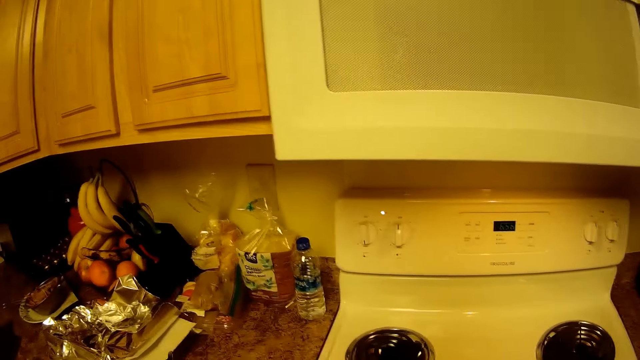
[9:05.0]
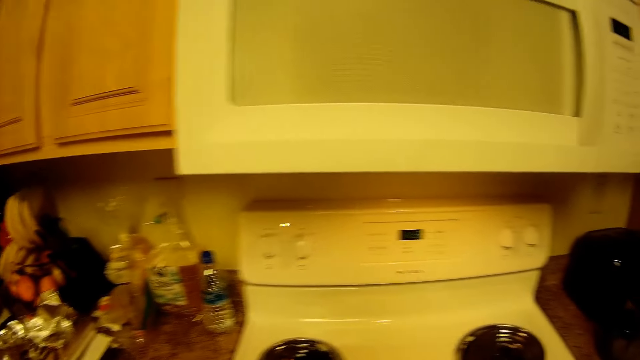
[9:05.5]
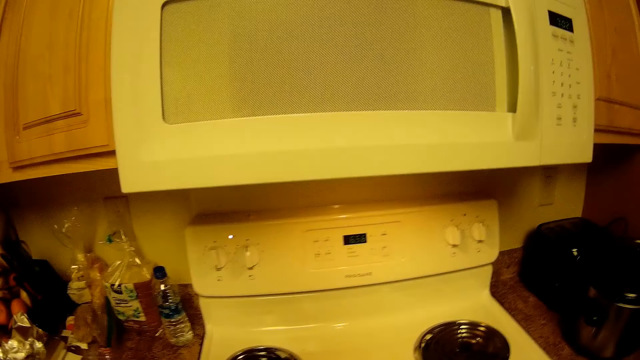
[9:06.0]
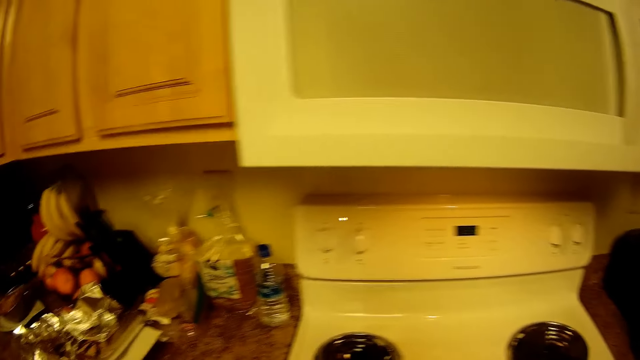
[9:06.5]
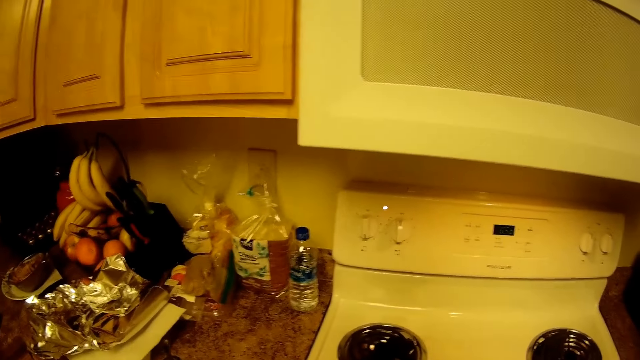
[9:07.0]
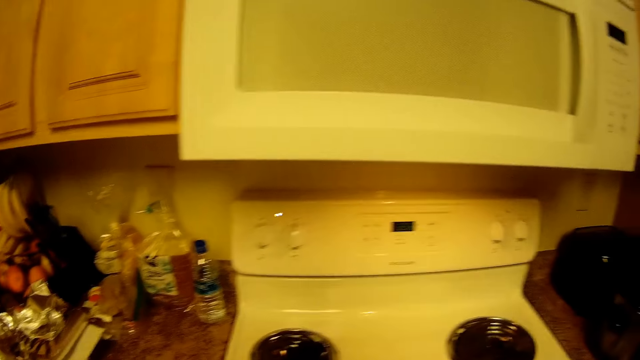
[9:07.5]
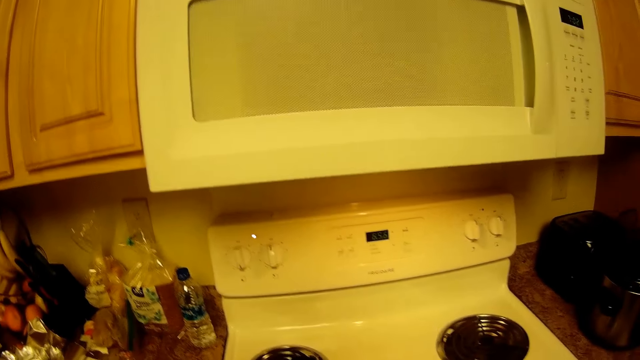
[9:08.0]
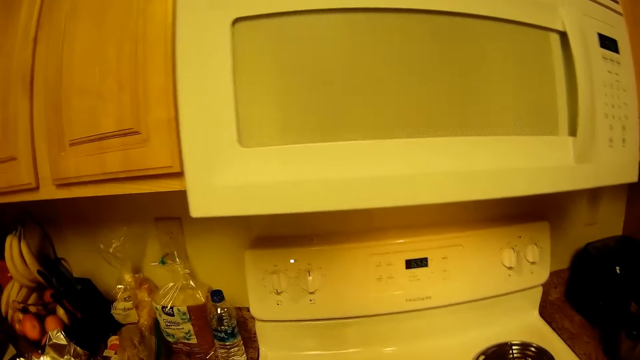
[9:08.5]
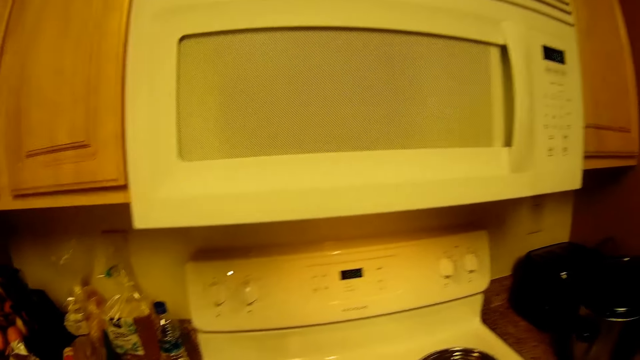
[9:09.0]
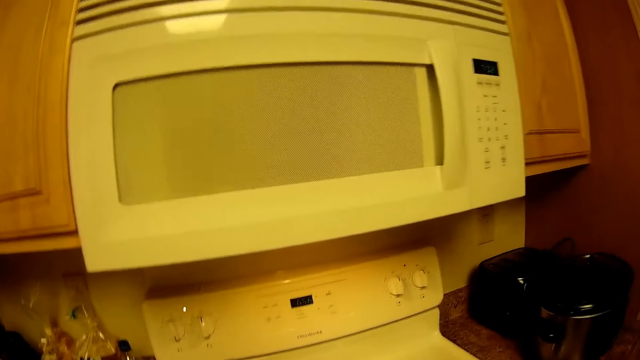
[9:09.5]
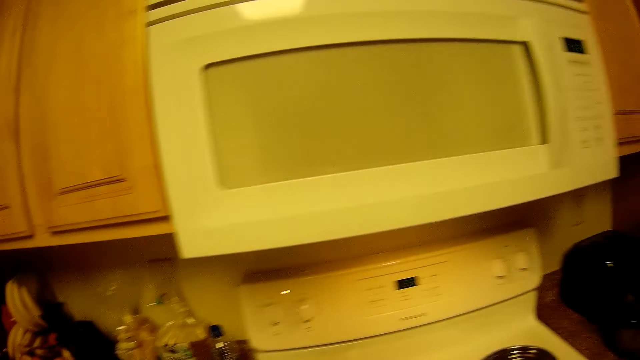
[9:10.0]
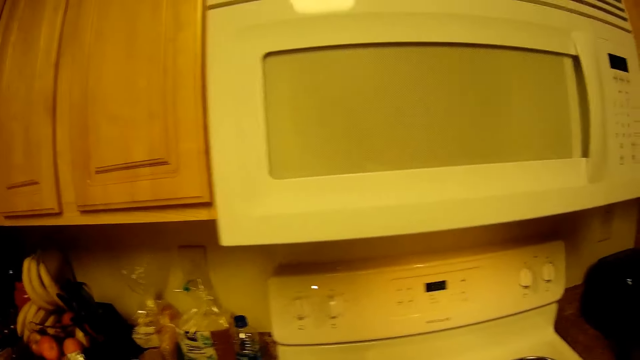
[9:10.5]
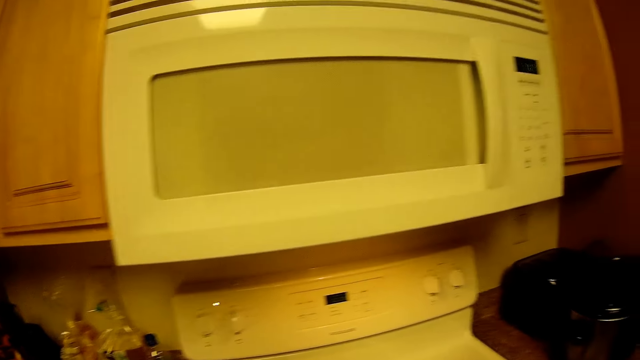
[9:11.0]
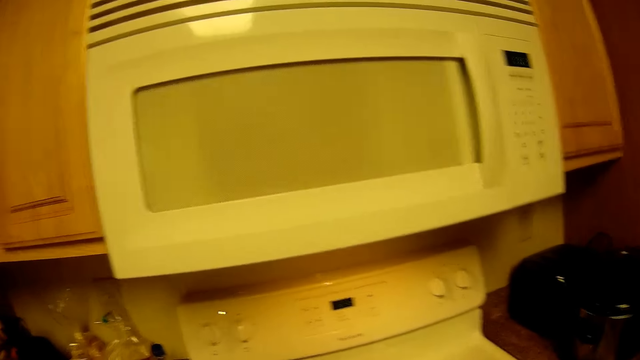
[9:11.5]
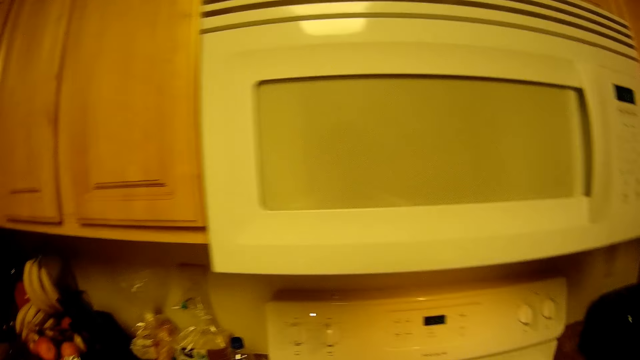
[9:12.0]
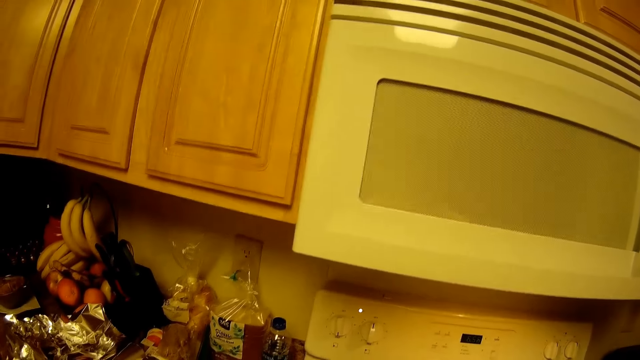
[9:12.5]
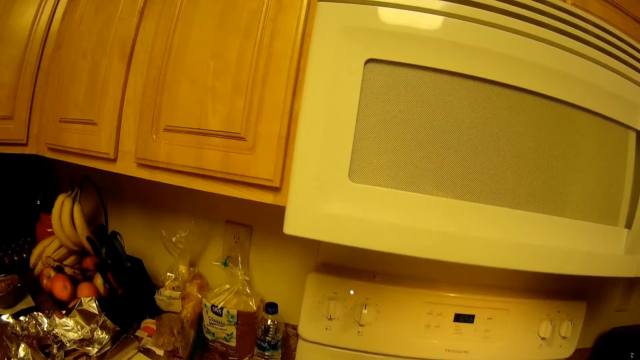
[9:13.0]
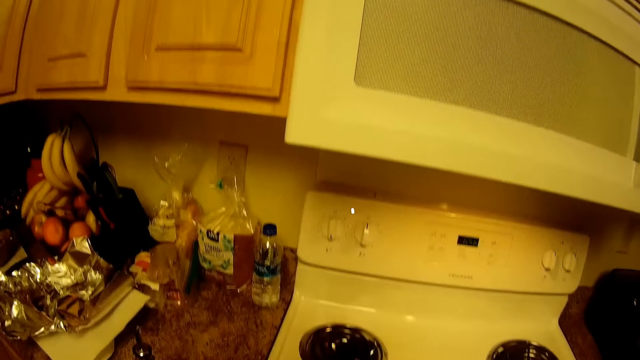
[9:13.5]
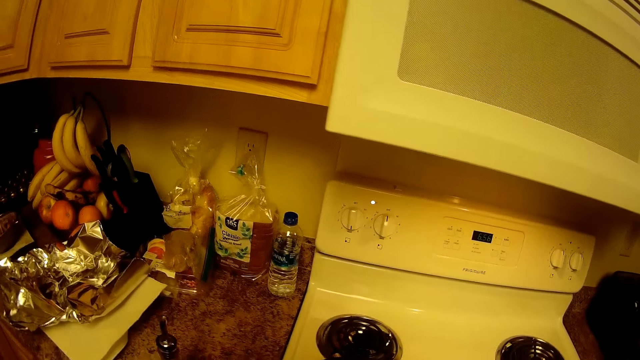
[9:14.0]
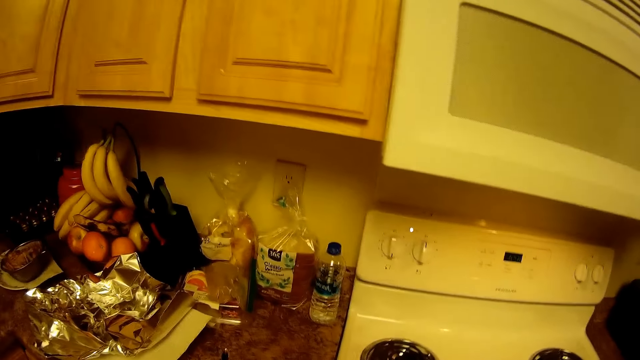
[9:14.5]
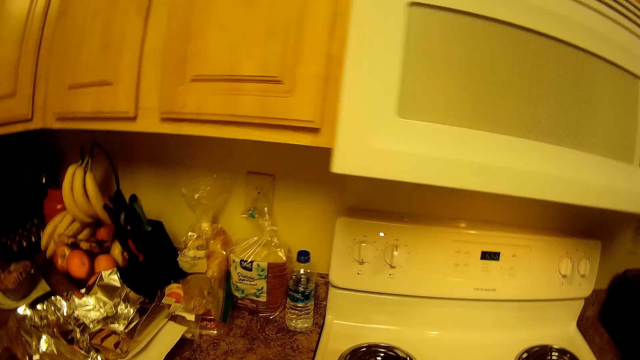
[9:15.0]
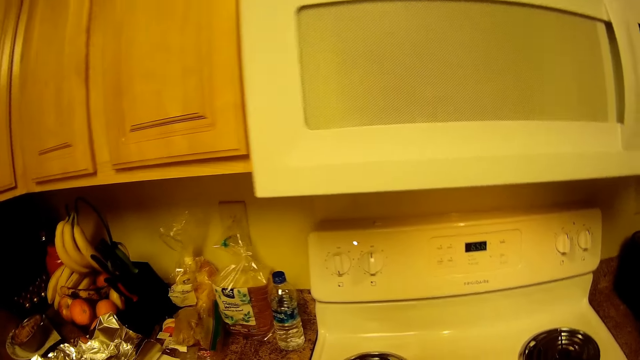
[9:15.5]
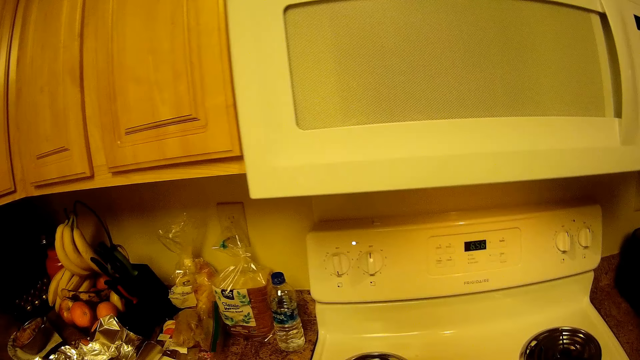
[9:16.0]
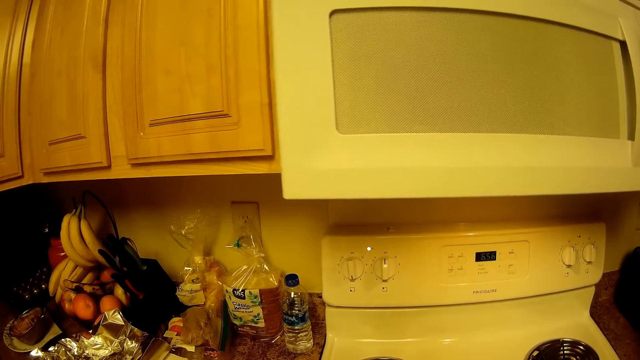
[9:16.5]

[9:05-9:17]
The camera wearer does something. They look around.

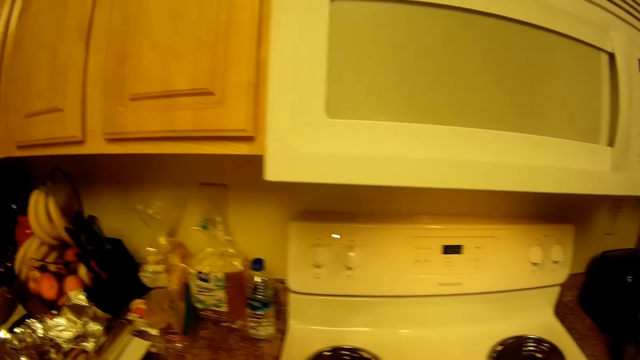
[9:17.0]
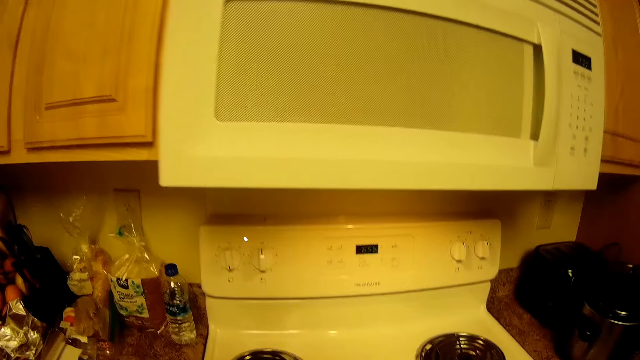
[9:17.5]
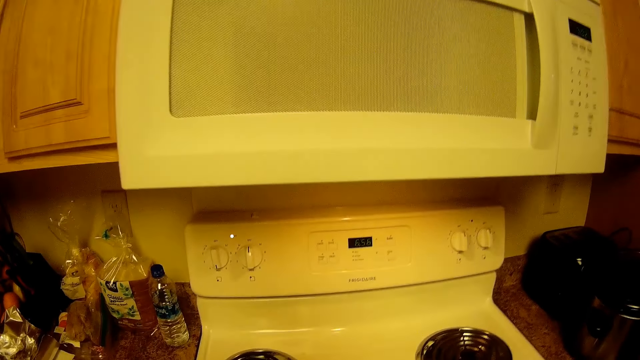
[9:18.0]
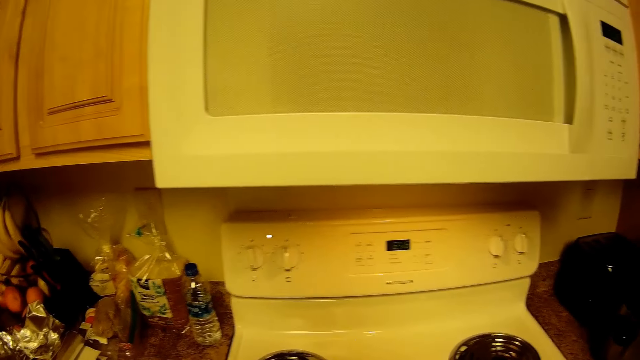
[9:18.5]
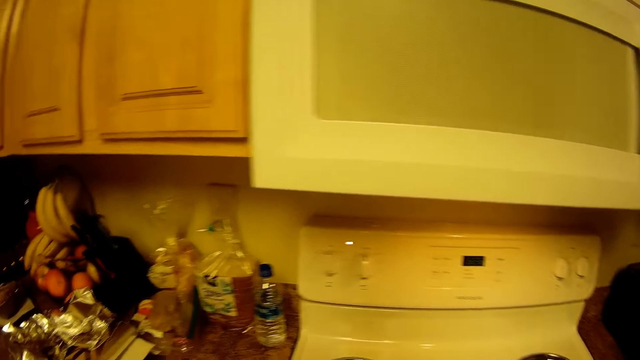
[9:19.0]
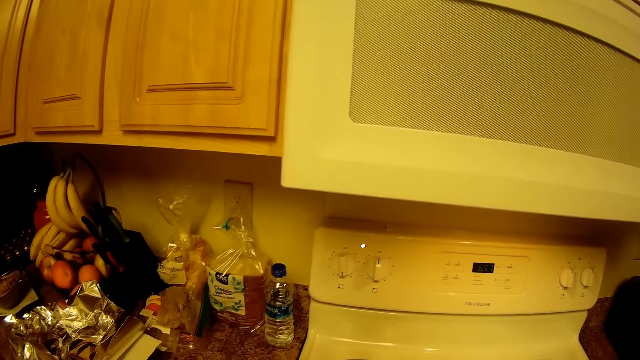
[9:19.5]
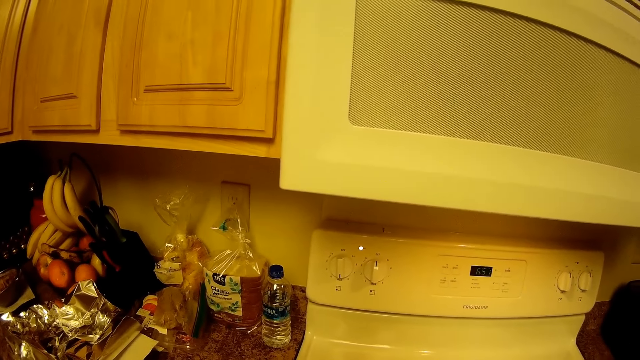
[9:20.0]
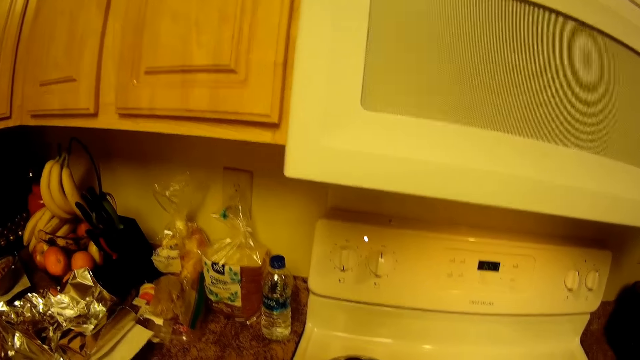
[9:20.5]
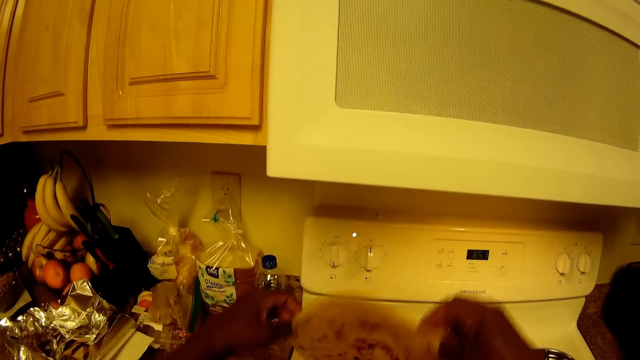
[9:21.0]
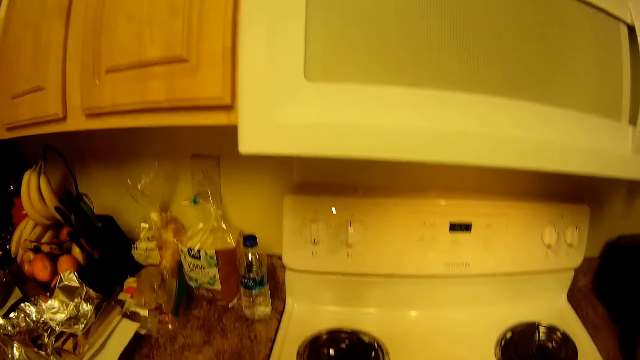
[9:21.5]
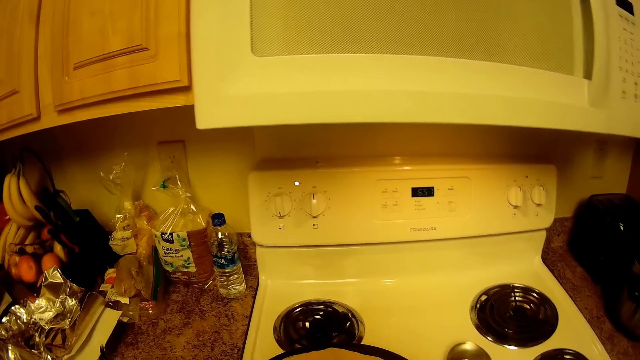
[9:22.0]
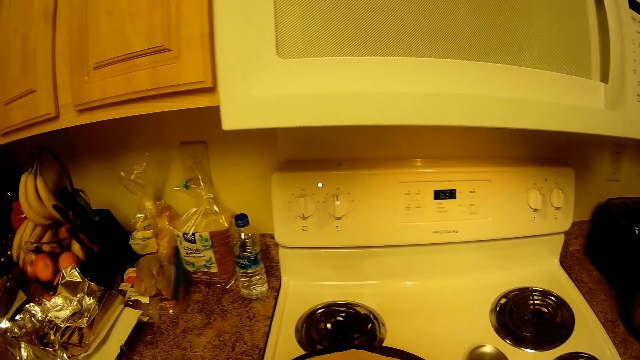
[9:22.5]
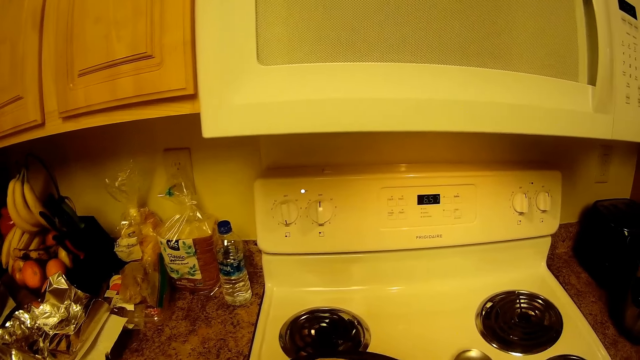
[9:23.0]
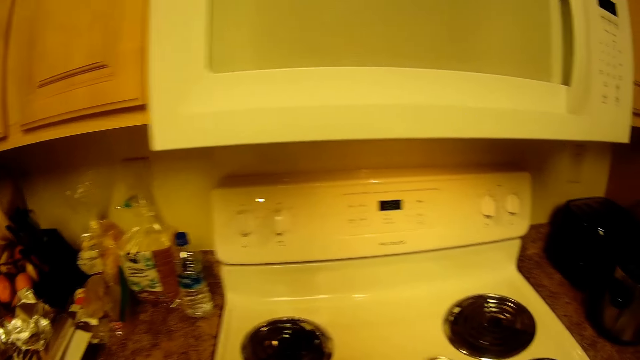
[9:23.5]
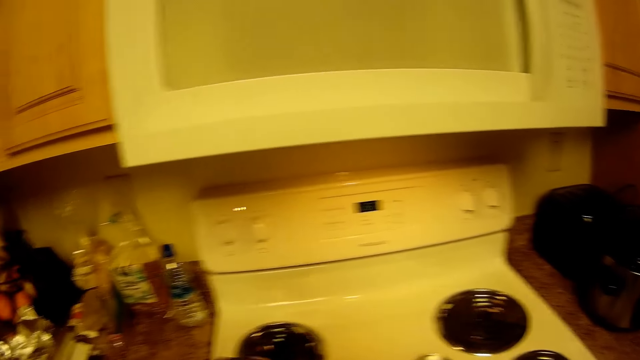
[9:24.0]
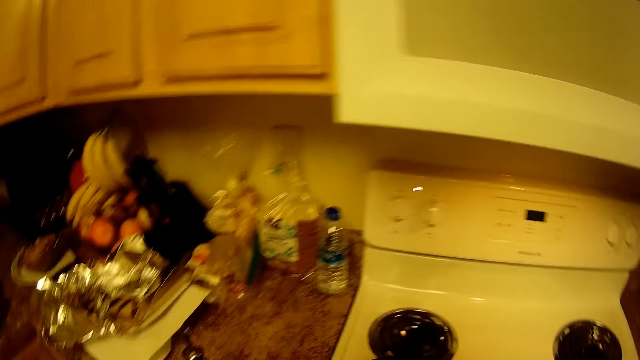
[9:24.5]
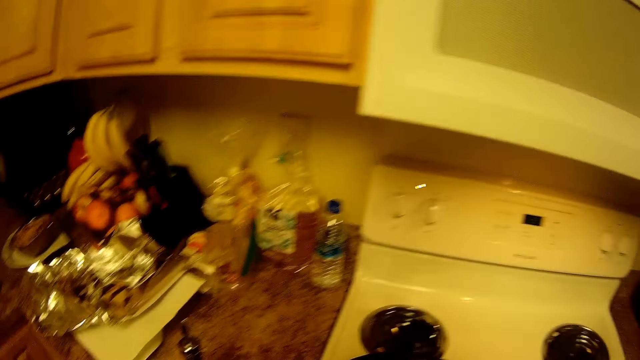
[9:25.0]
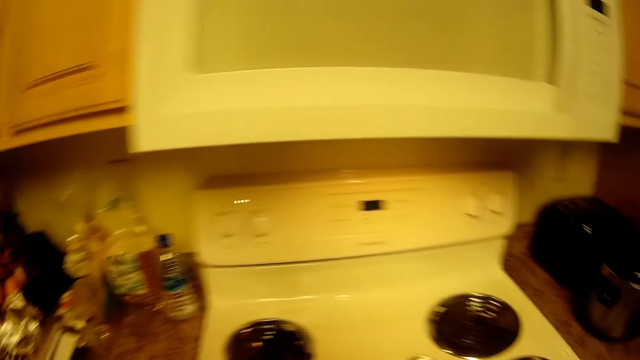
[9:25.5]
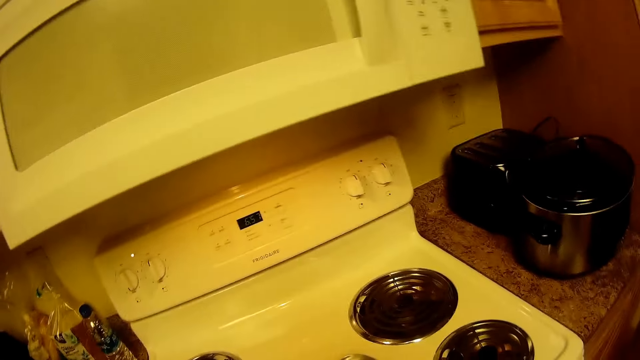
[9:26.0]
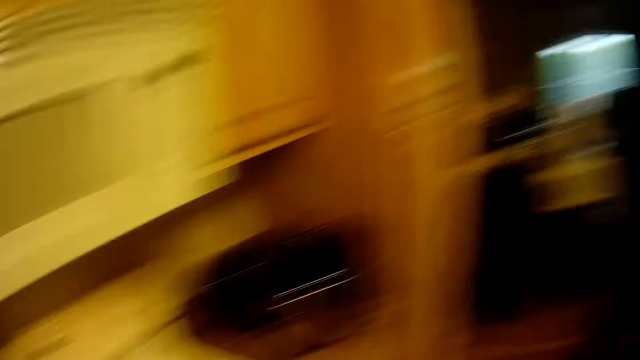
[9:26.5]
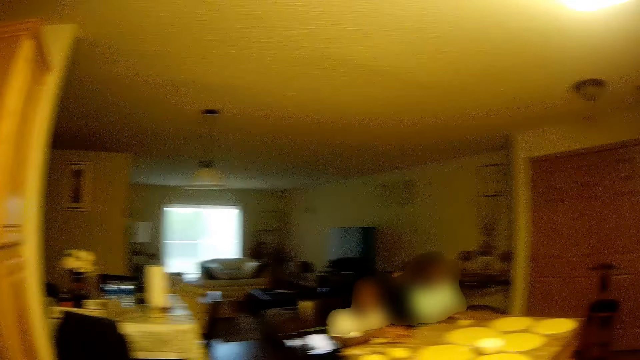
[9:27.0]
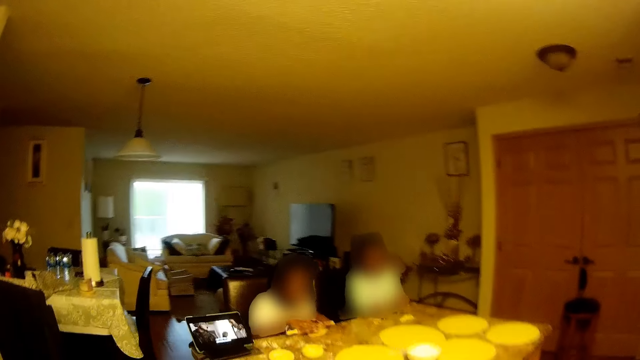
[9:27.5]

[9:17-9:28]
The camera wearer flips a pancake with both hands. They put the rolled dough on the pan. They turn around.
